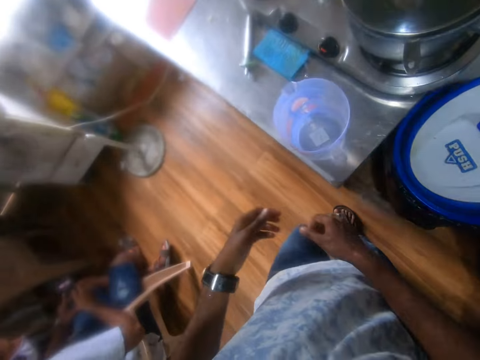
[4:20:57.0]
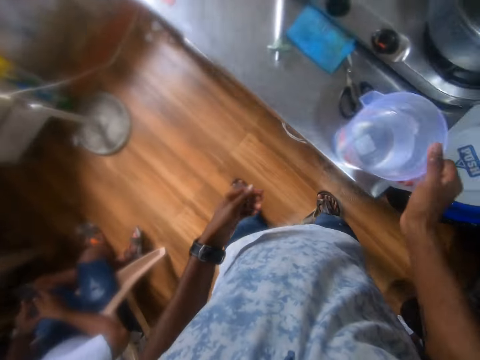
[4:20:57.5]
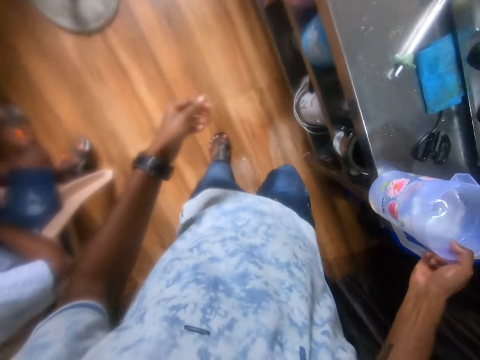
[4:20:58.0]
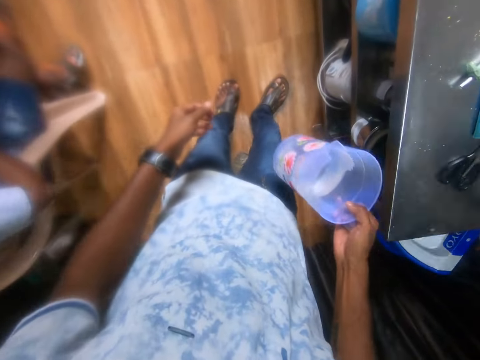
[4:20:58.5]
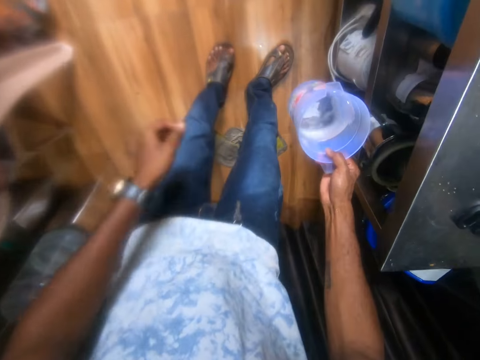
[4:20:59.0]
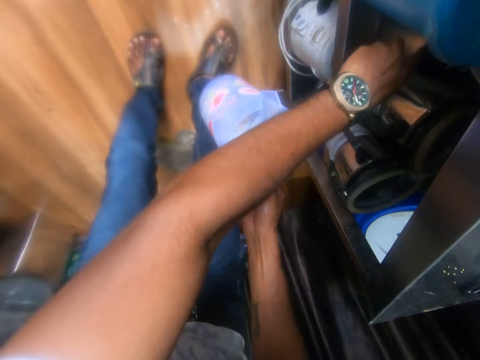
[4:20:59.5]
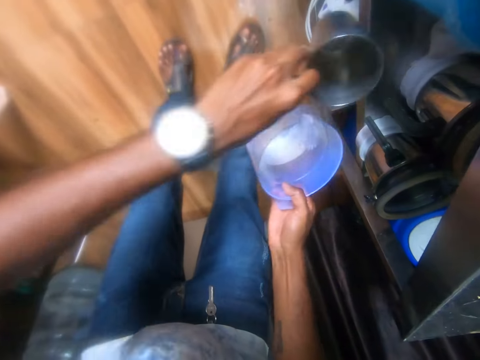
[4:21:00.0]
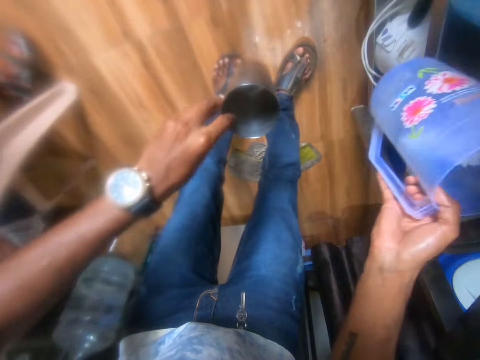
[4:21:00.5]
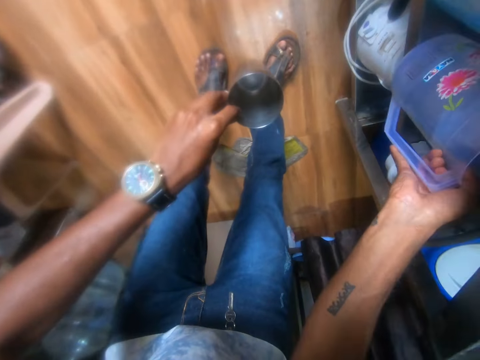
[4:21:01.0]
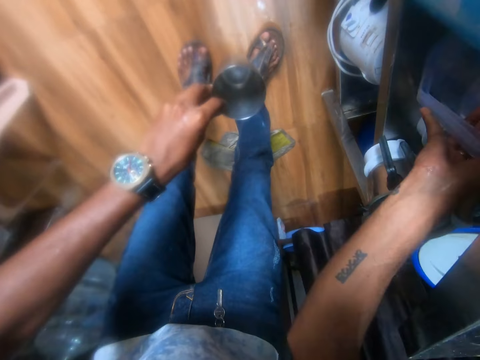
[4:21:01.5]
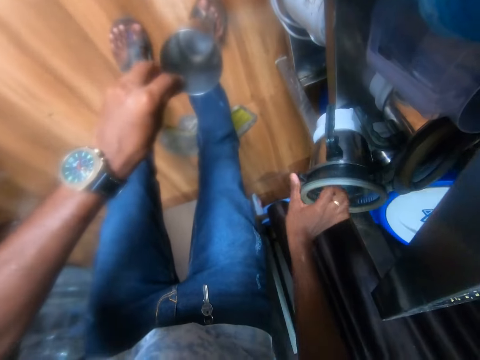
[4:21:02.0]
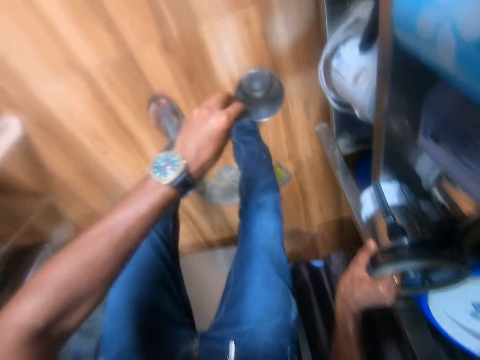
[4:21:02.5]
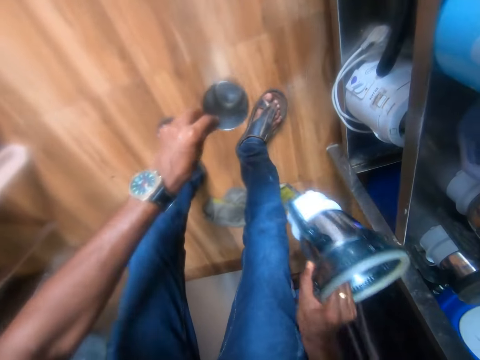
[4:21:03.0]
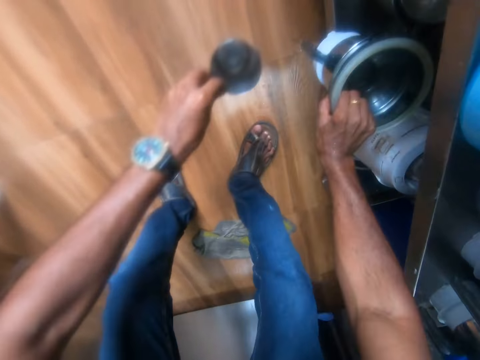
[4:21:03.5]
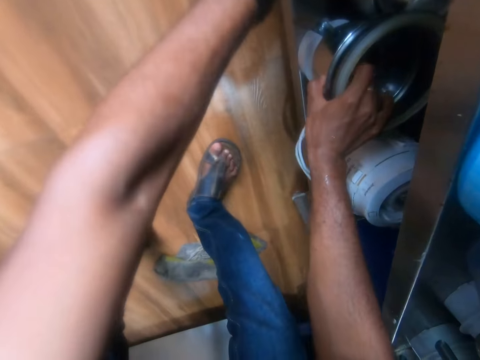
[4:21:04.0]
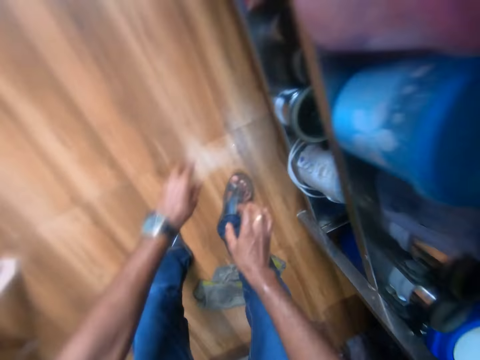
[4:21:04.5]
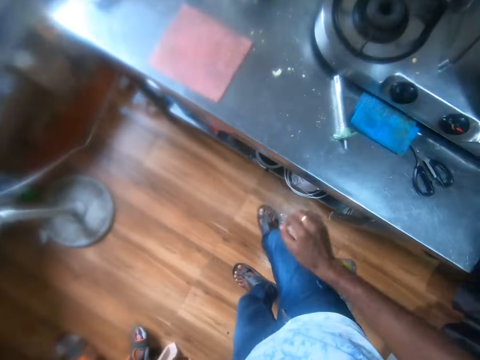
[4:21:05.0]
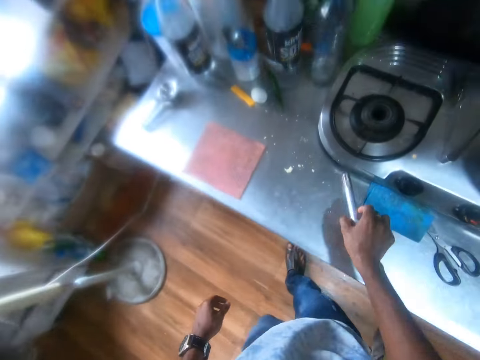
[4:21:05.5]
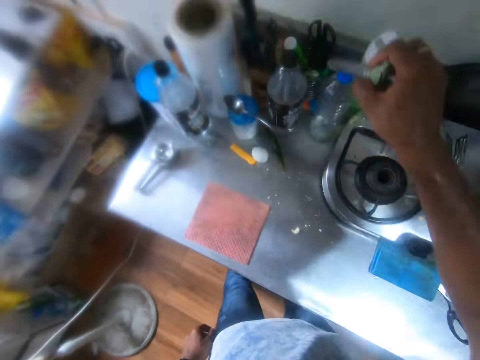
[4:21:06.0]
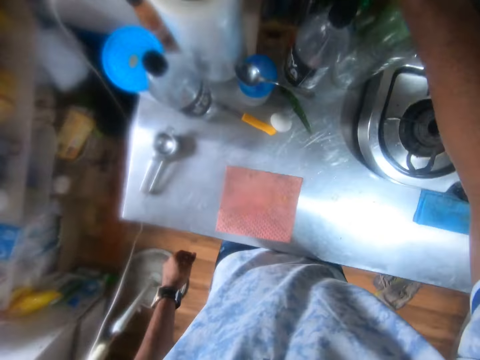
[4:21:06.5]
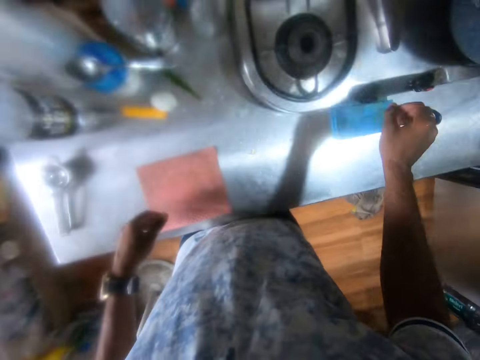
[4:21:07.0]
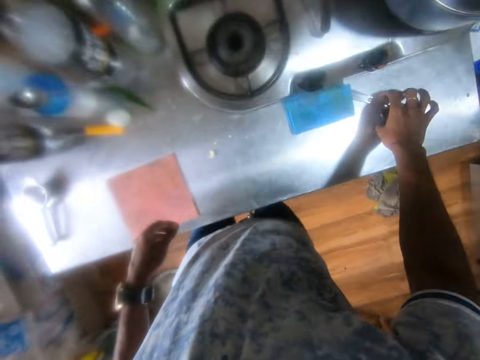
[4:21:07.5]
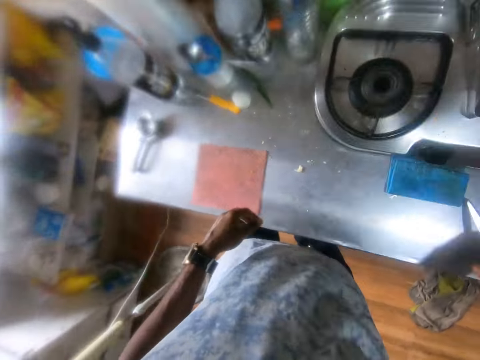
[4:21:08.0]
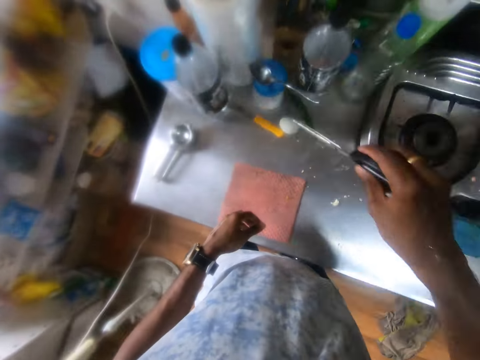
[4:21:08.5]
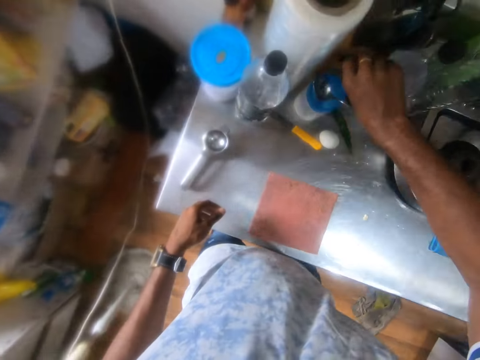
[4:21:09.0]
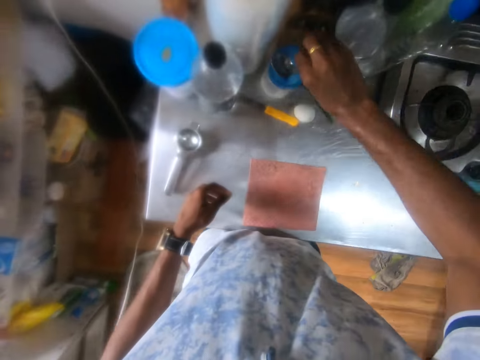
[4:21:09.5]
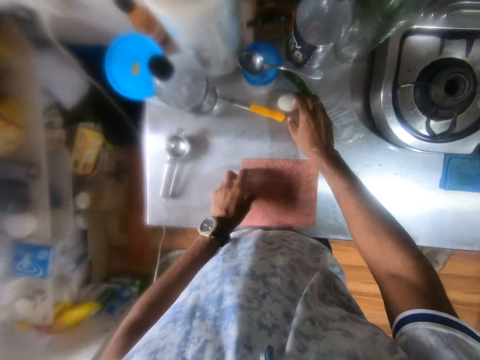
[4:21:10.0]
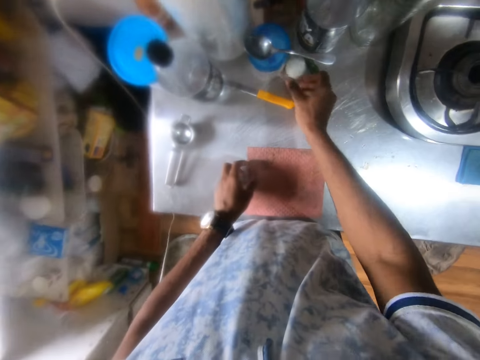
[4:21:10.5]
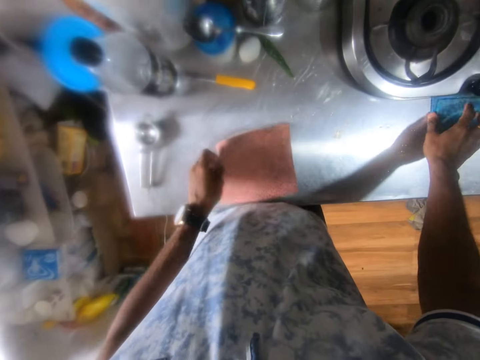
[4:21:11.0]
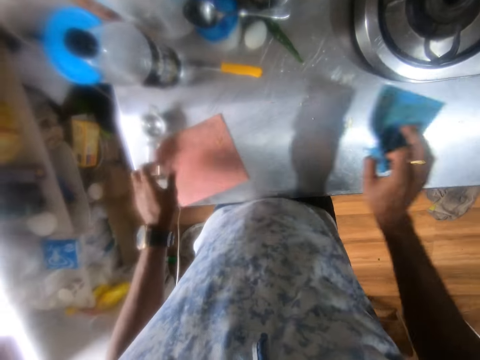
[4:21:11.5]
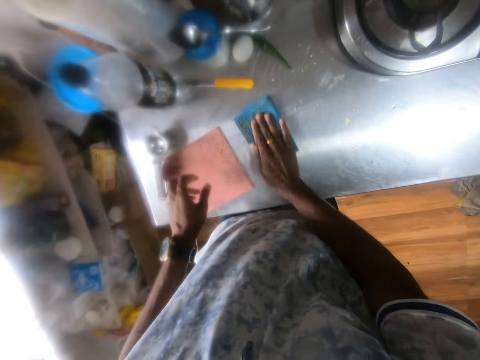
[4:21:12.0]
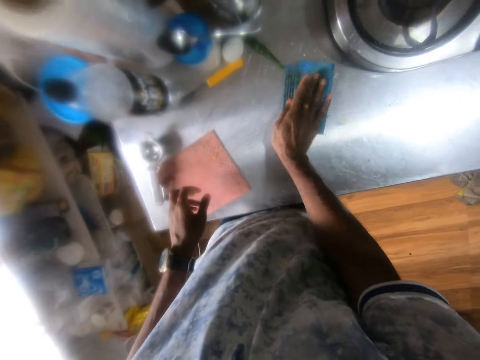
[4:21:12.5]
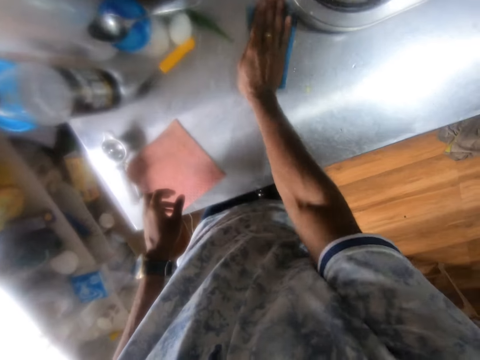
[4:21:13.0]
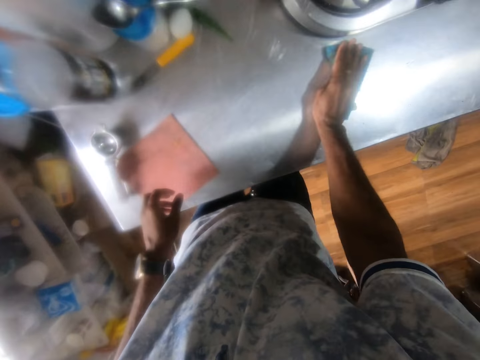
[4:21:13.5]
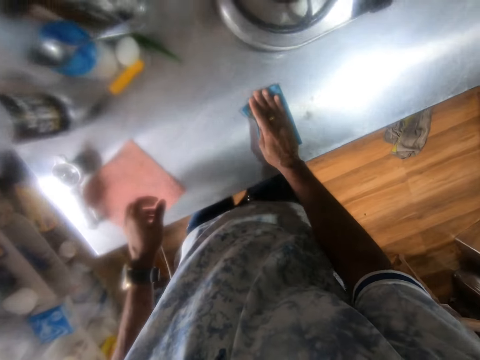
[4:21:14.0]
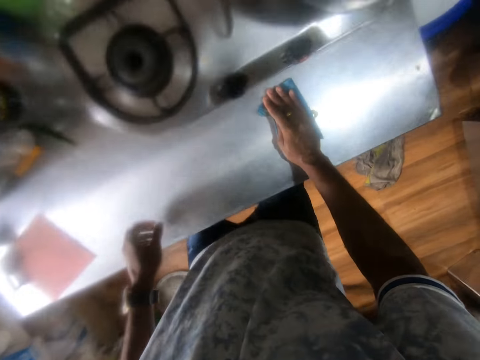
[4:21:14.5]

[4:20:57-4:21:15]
The camera wearer picks up the jug on the cabinet with his right hand. He picks up the cup in the cabinet with his left hand. He drops the jug in the cabinet with his right hand. He picks up the grinder in the cabinet with his right hand. He holds an object. He drops the food grinder in the cabinet with his right hand. He drops the cup in the cabinet with his left hand. He picks up a lighter on the cabinet with his right hand. He drops the lighter in a holder in the cabinet with his right hand. He picks up a pair of scissors on the cabinet with his right hand. He drops the pair of scissors on the cabinet beside a tin with his right hand. He moves an egg on the cabinet with his right hand. He picks up a wipe or napkin on the cabinet with his right hand. He cleans the top of the cabinet with the wipe in his right hand.

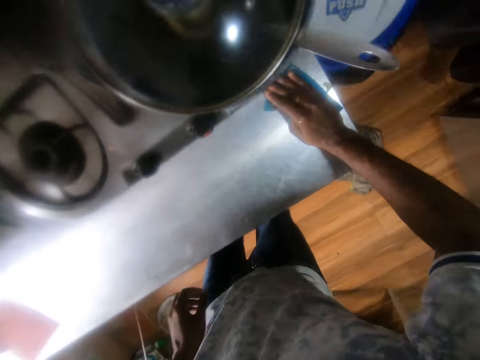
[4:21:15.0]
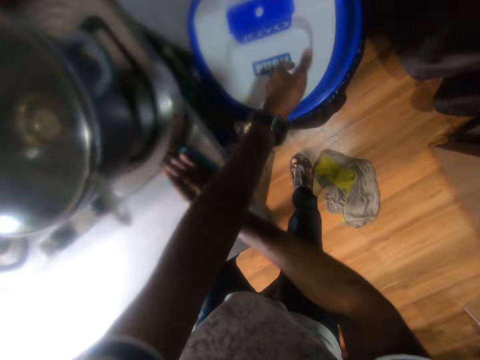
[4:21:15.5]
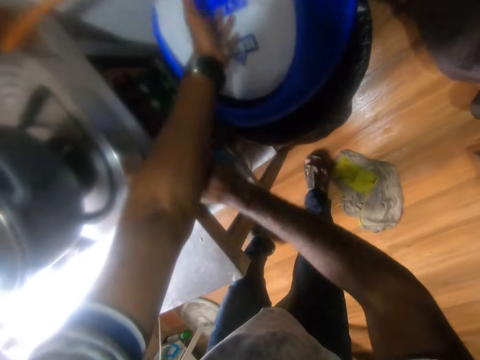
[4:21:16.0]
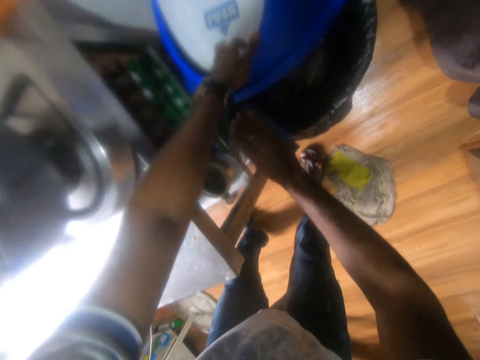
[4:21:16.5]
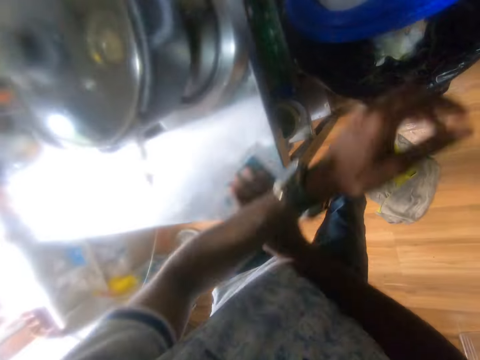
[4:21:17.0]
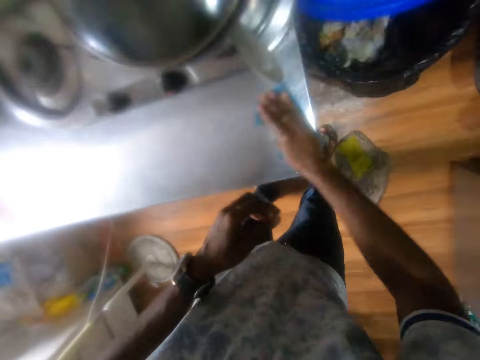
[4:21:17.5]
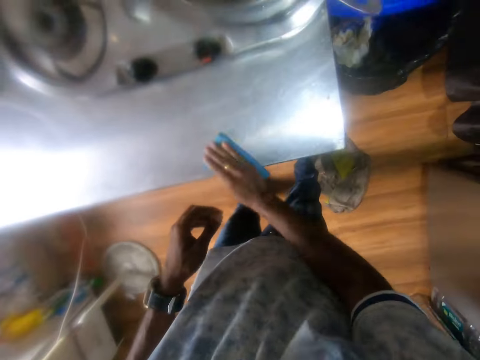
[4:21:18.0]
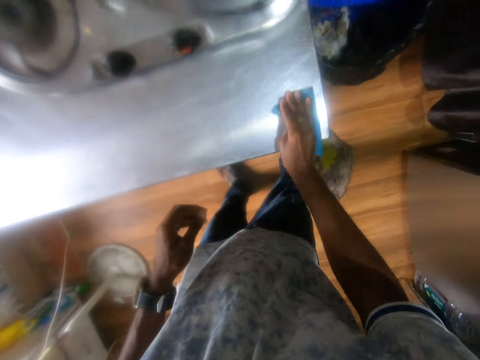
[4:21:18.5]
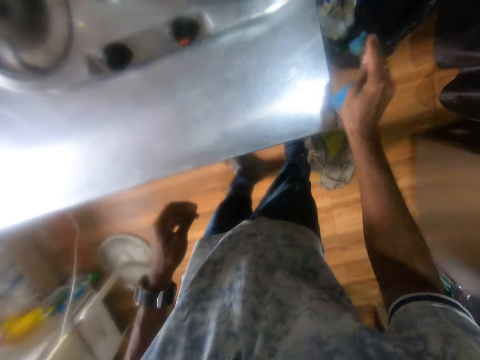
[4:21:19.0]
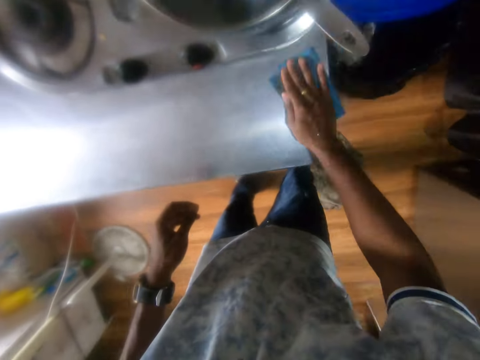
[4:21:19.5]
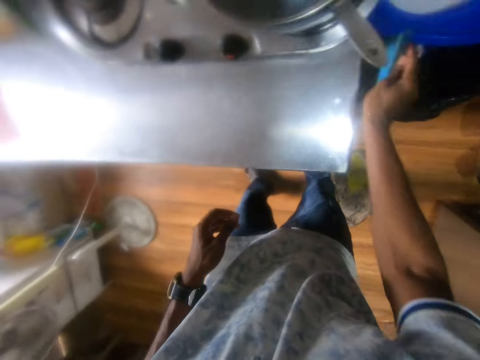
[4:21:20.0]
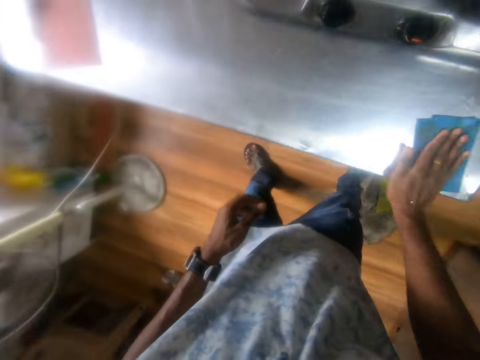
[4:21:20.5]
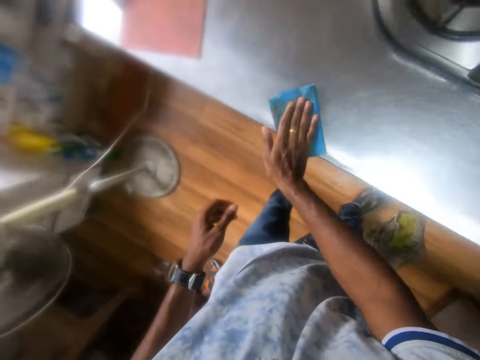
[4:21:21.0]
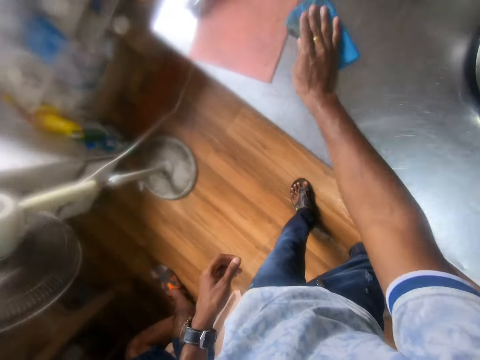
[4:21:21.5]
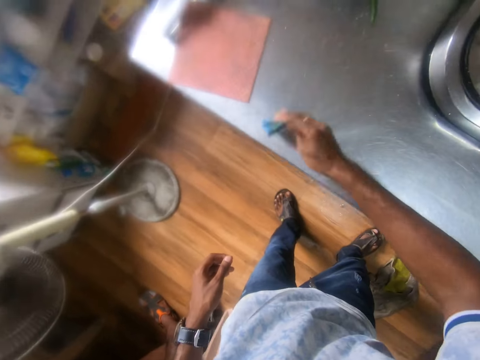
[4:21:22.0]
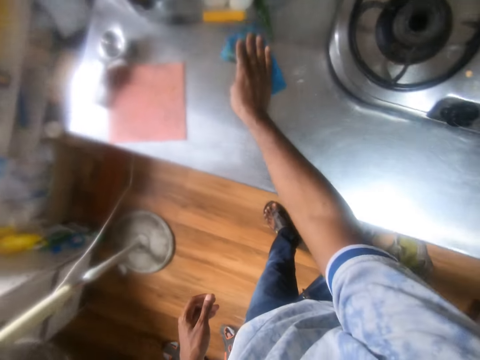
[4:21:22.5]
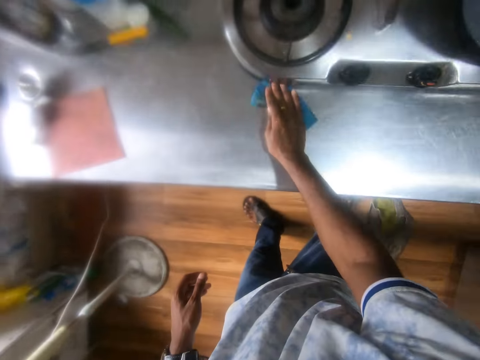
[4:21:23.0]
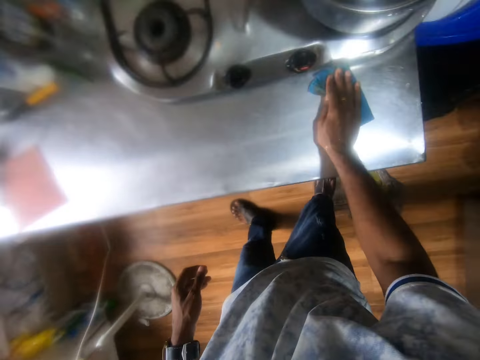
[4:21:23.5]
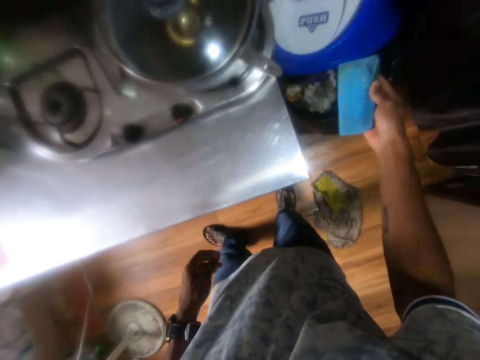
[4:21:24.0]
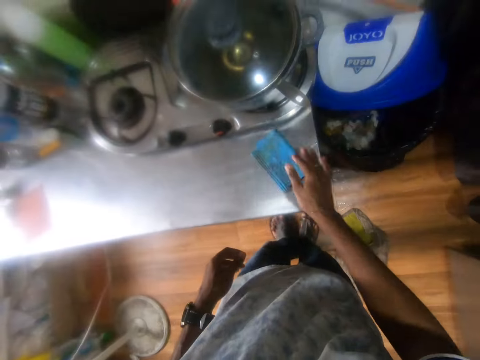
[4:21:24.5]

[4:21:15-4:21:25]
The camera wearer opens the waste bin with his left hand. He sweeps some waste from the cabinet to the waste bin with the wipe or napkin in his right hand. He cleans the table with the napkin.
